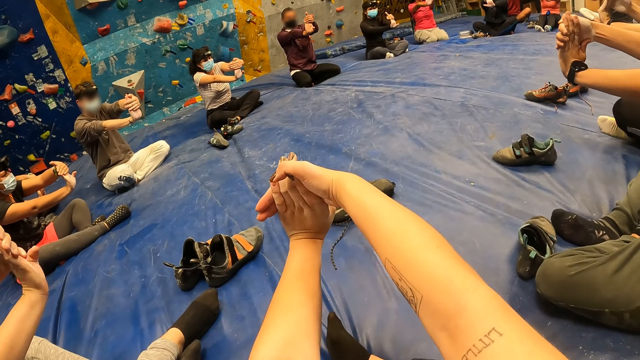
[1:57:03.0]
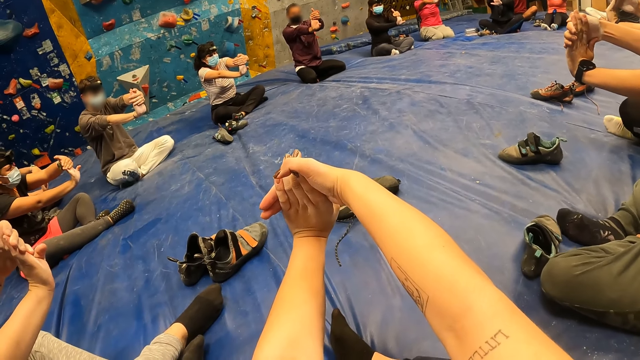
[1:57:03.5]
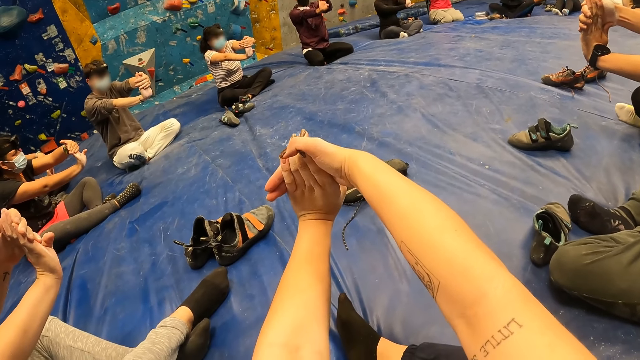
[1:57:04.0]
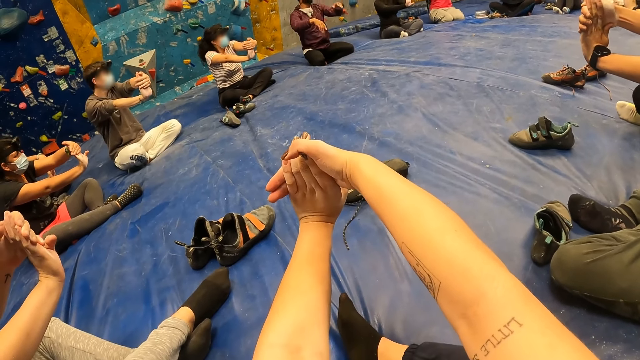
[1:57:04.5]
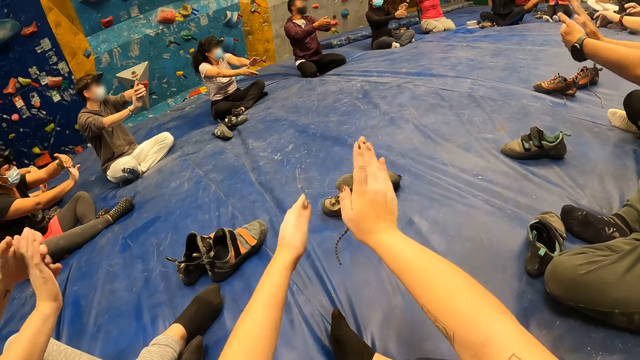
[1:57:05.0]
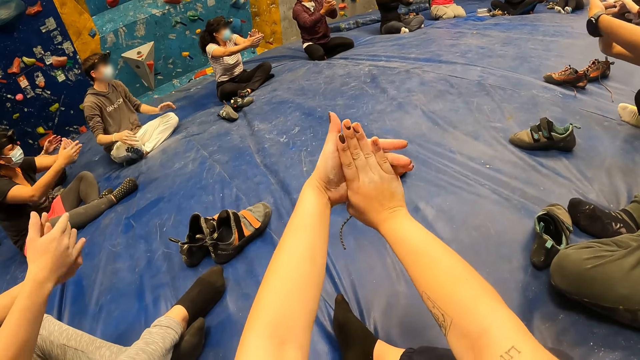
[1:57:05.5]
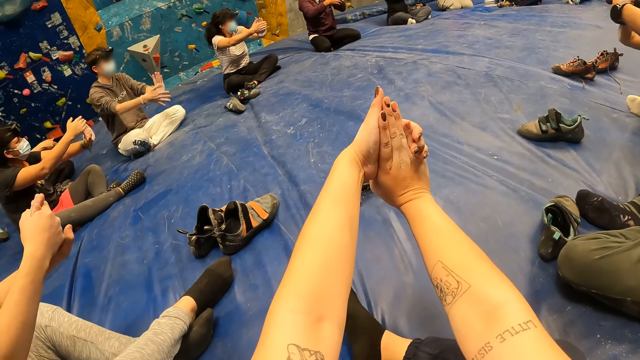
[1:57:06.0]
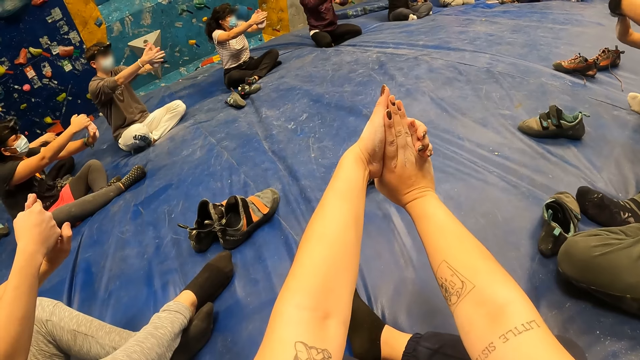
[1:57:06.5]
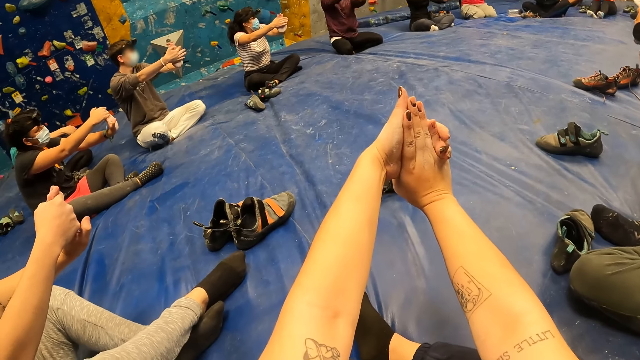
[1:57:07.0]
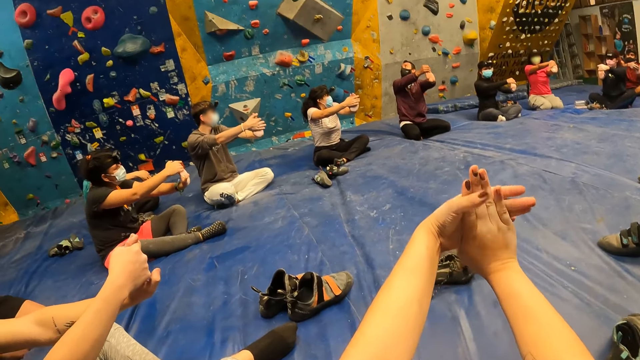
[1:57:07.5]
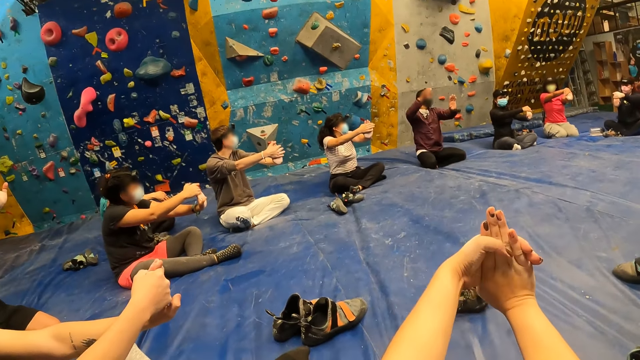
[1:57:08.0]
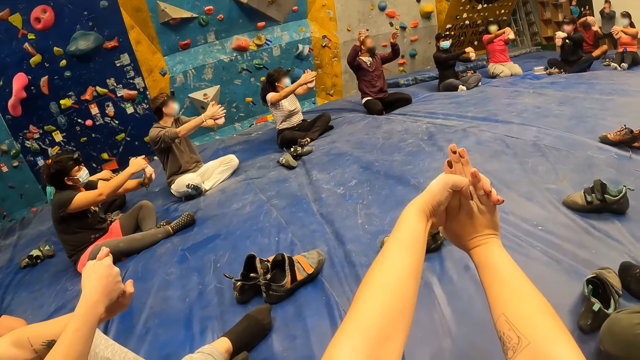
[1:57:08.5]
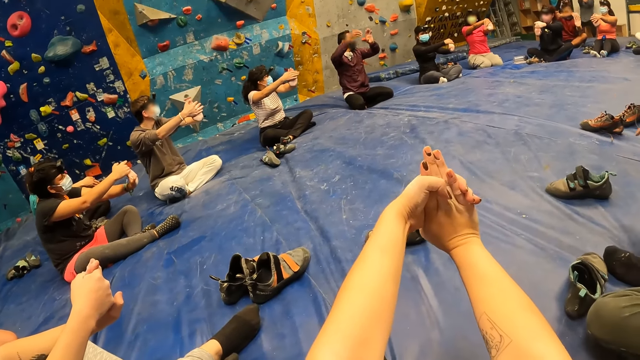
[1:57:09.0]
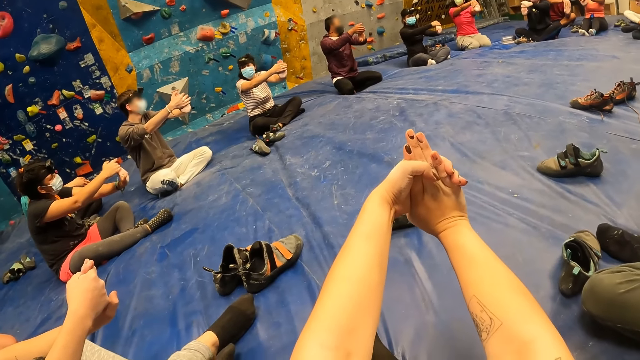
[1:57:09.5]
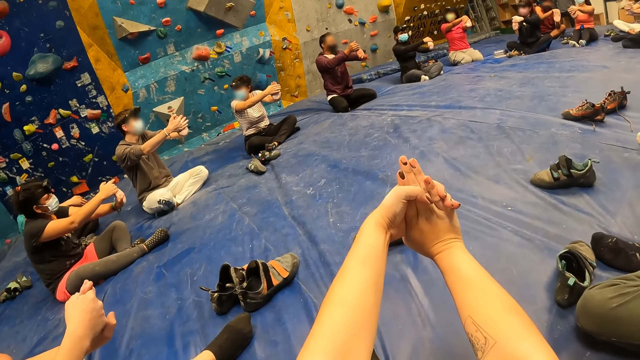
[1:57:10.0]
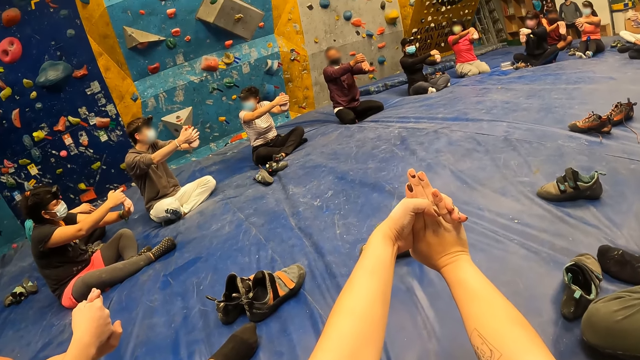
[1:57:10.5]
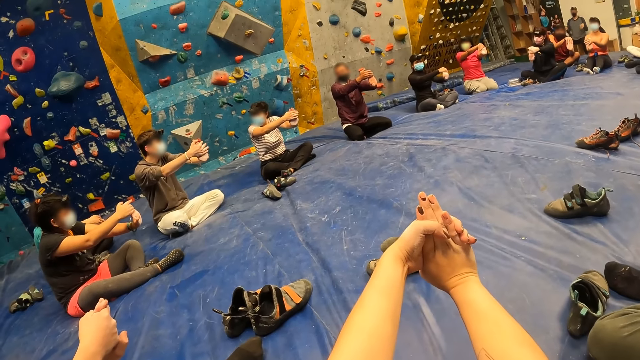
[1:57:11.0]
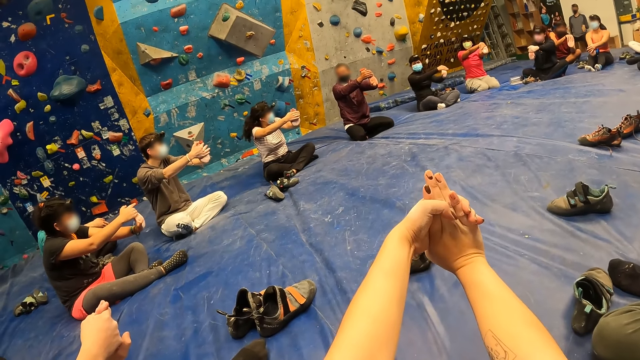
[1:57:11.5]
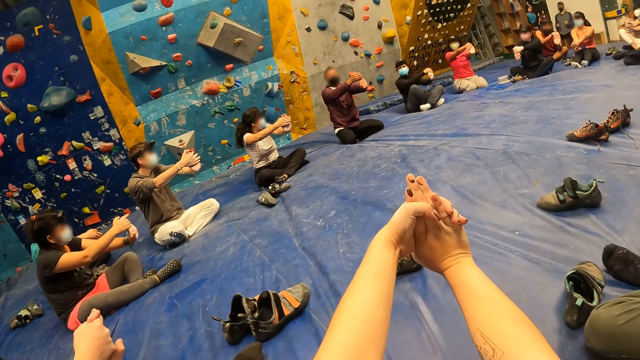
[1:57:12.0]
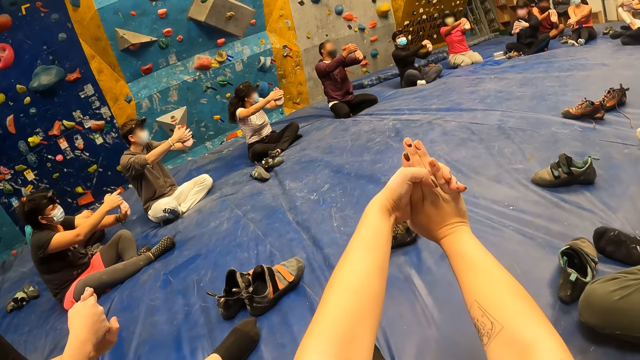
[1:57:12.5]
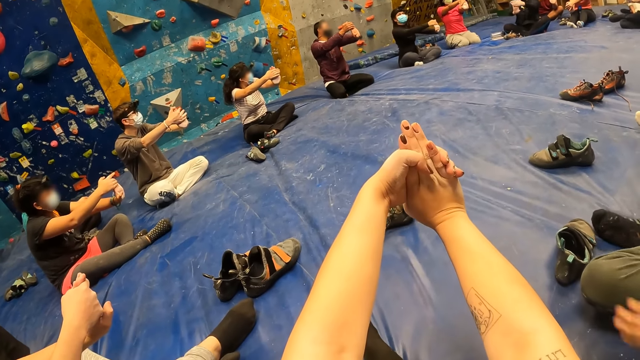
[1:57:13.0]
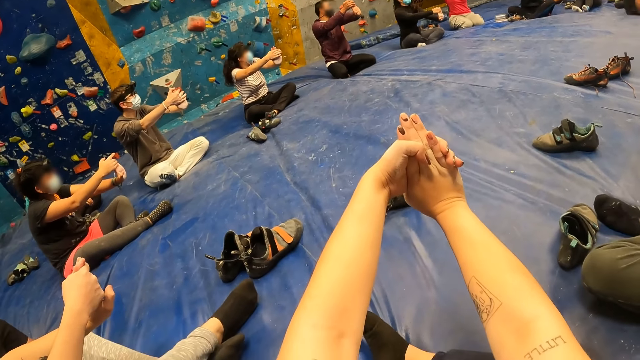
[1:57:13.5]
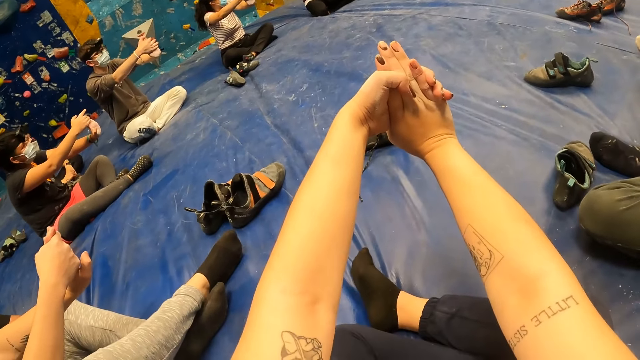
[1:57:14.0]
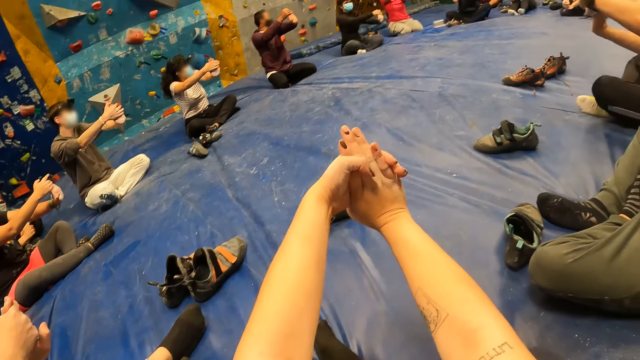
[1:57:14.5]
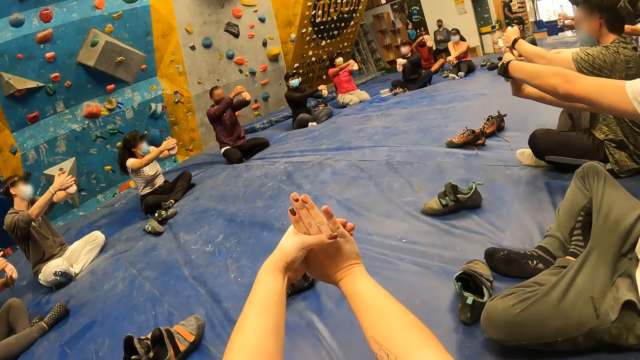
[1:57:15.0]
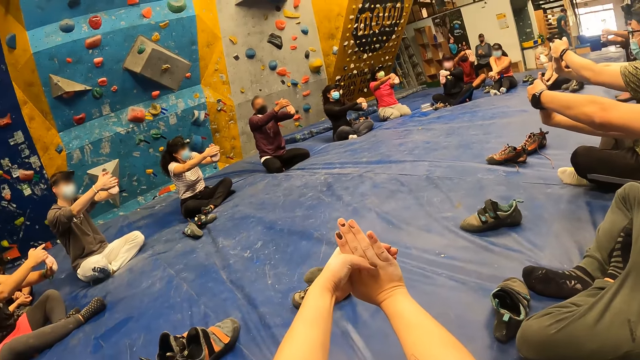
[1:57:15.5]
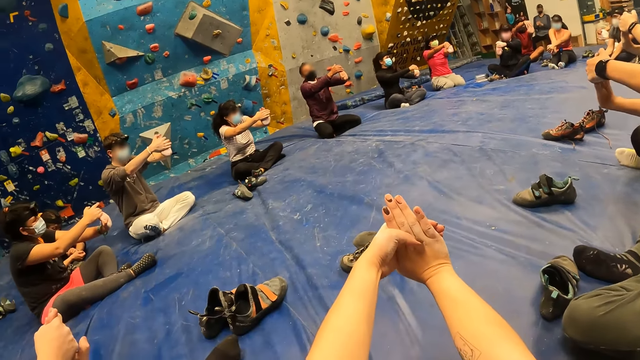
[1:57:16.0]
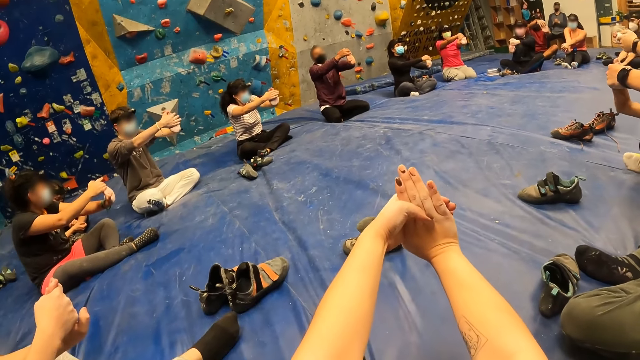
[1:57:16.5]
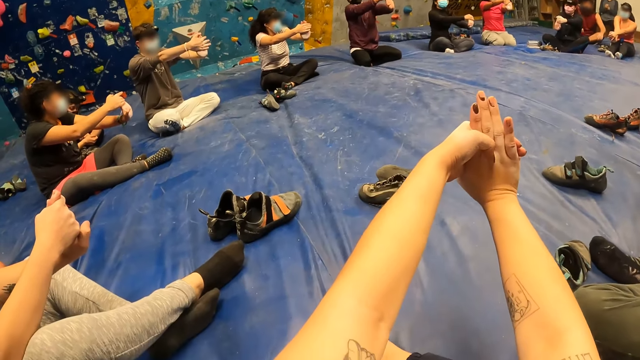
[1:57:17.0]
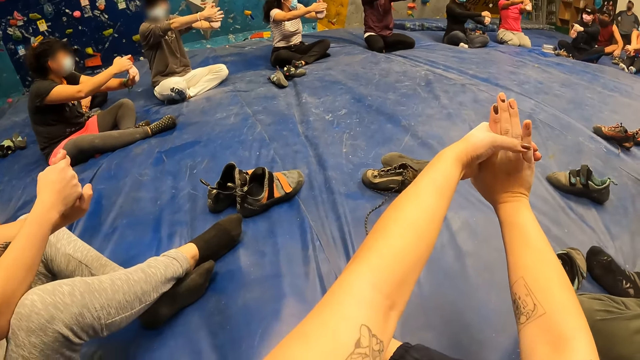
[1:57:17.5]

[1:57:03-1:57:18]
The camera wearer moves their hands. A man moves his hands. The camera wearer stretches their hands. The man stretches his hands. Another man stretches his hands. A third man stretches his hands. Another man shakes both hands. The first man moves his hand. The man who shook both hands presses both hands together. The first man stretches his hands. Another man stretches his hands. The second man stretches his hands.

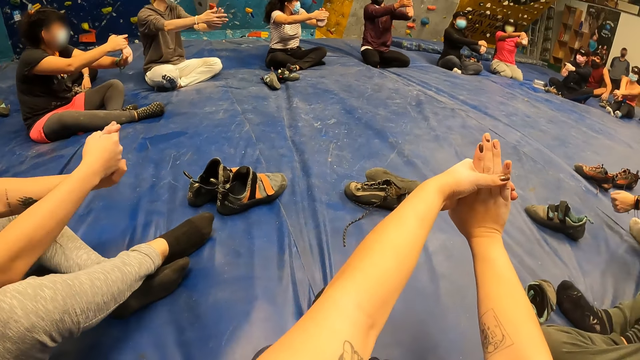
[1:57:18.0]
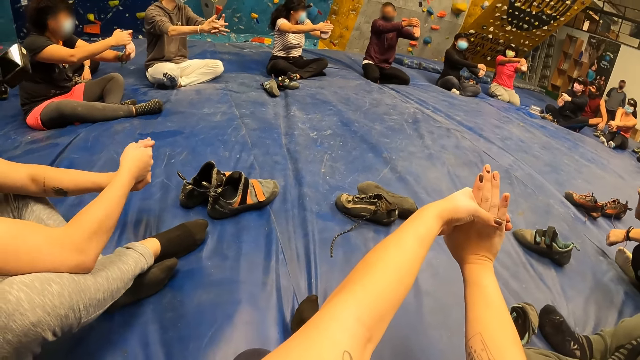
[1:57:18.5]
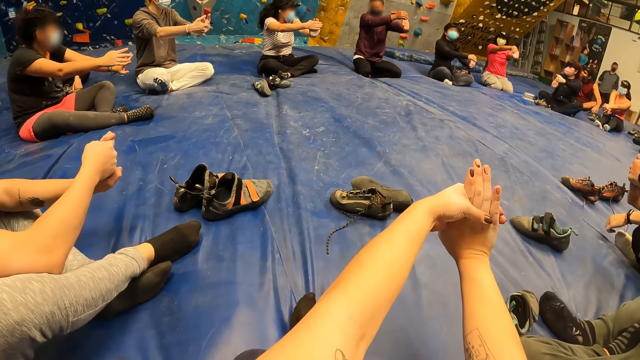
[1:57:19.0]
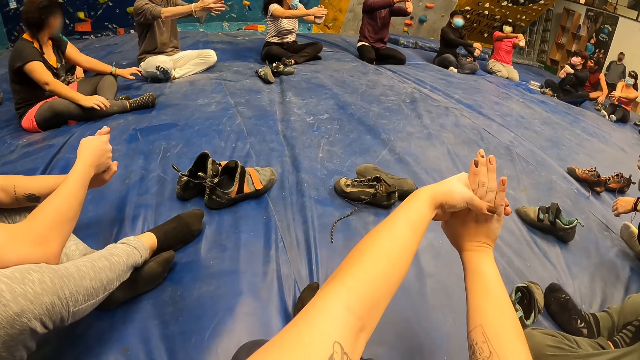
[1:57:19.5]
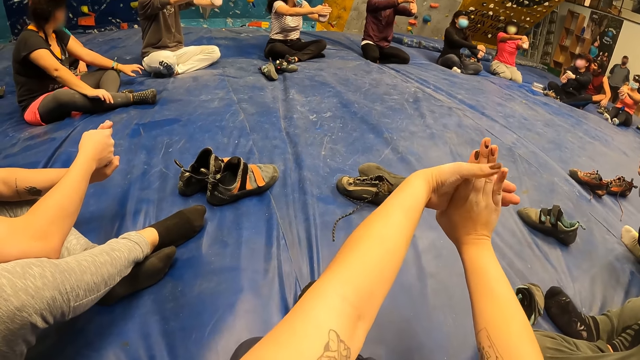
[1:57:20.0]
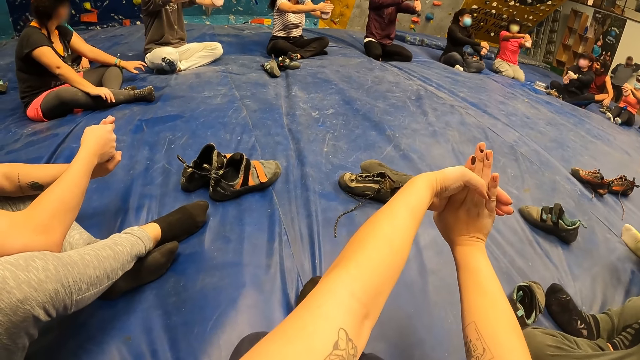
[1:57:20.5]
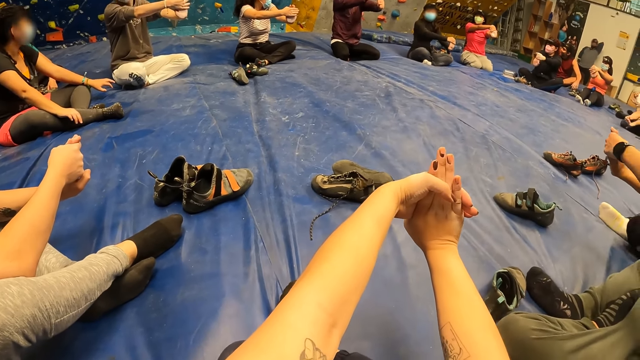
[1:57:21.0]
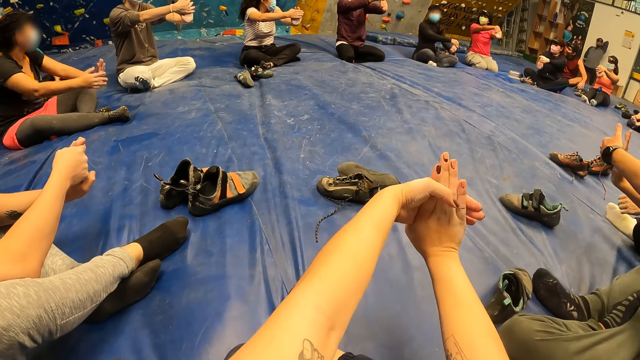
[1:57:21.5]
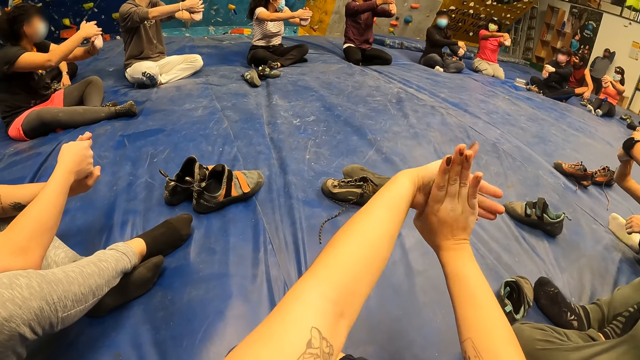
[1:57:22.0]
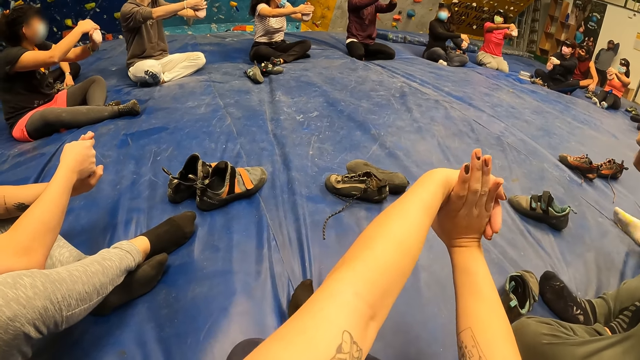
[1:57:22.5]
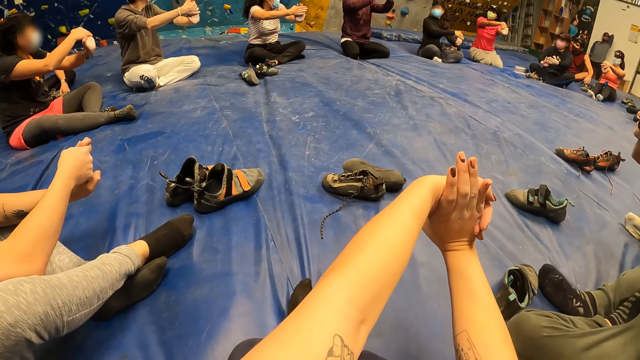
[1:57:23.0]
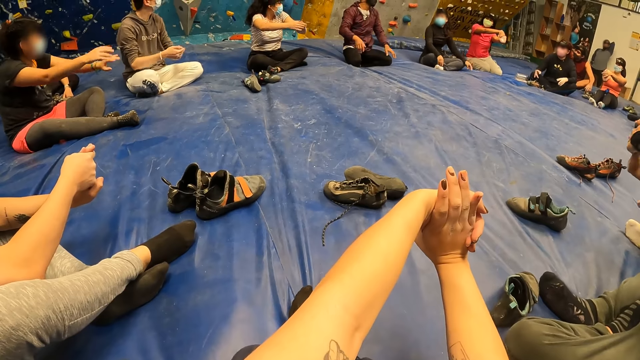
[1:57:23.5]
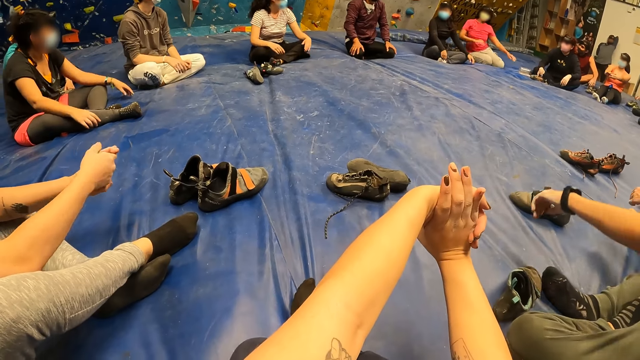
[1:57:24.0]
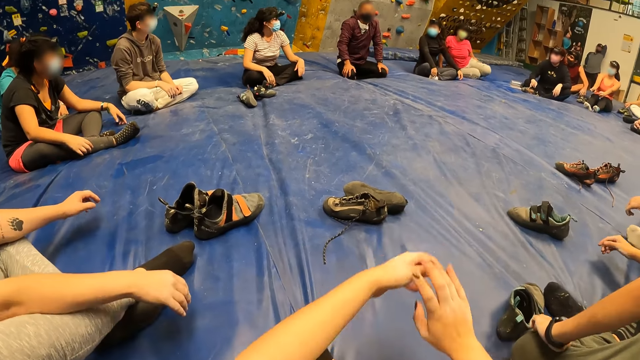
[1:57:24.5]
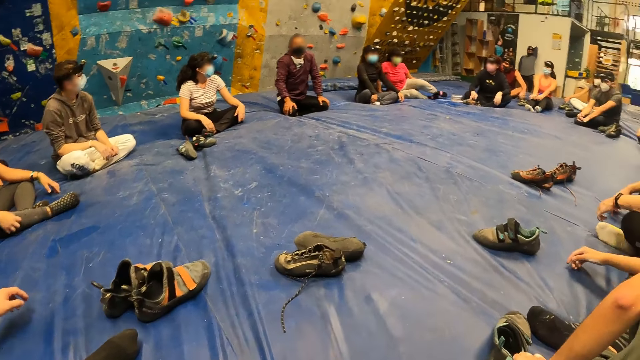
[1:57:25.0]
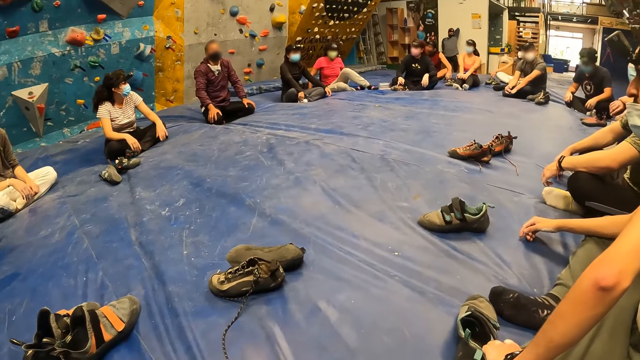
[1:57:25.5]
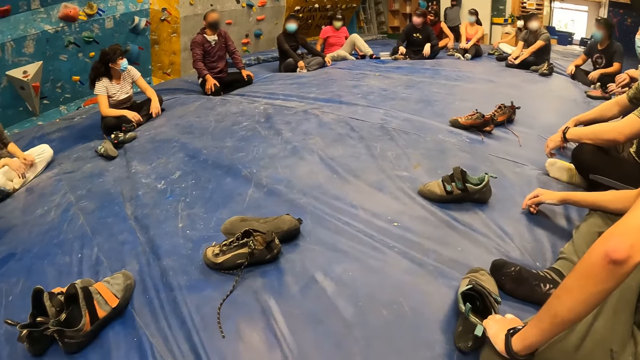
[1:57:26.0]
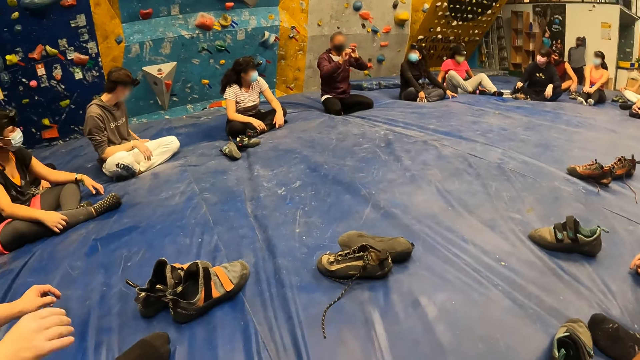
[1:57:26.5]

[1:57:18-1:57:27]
The instructor drops both hands on his lap. The camera wearer puts their hands down and looks around. The instructor gesticulates instructions with both hands.
